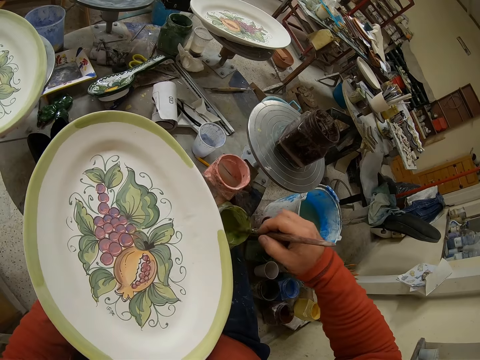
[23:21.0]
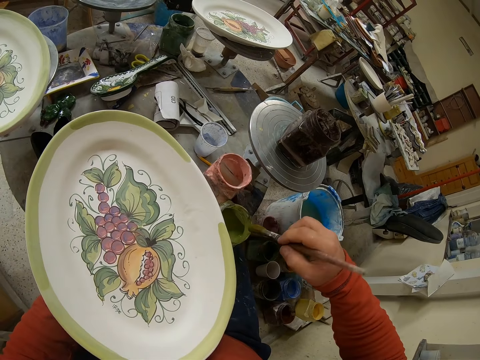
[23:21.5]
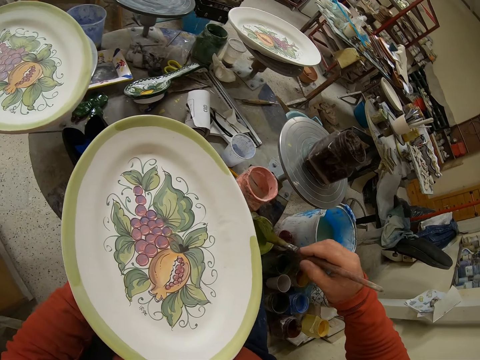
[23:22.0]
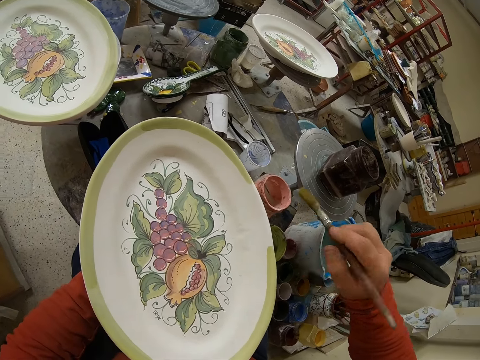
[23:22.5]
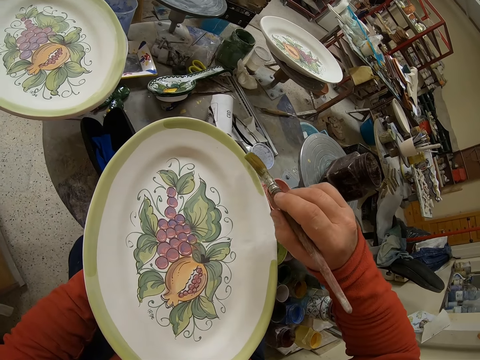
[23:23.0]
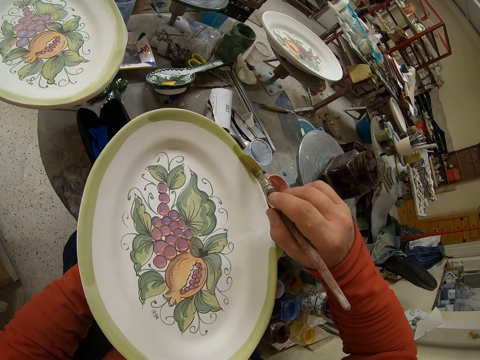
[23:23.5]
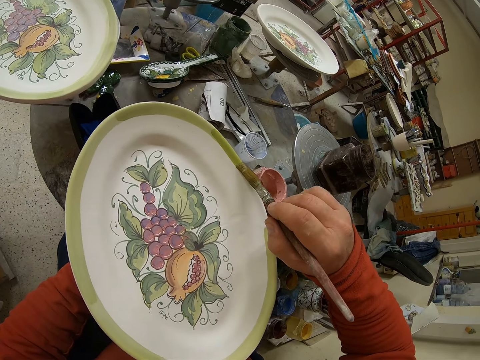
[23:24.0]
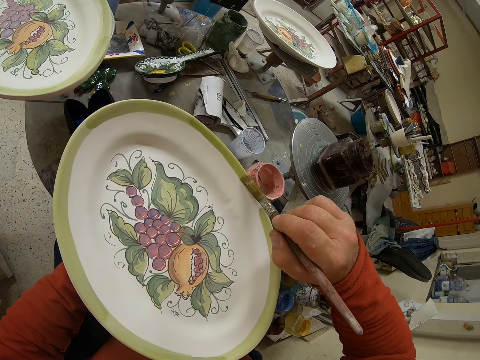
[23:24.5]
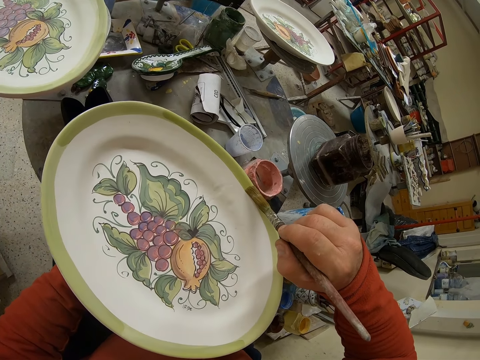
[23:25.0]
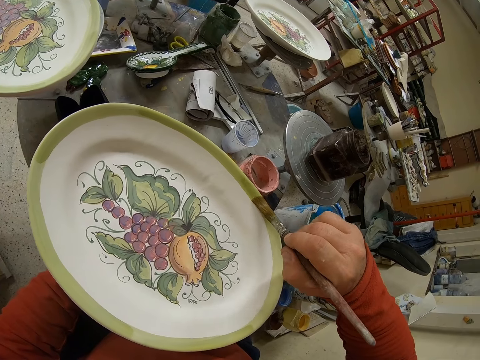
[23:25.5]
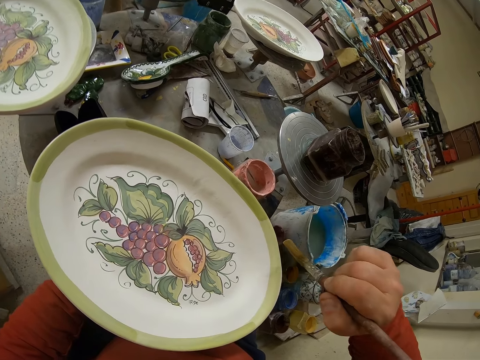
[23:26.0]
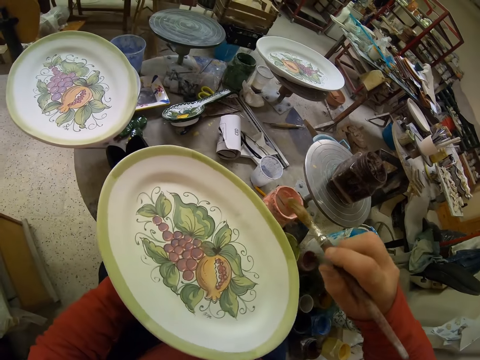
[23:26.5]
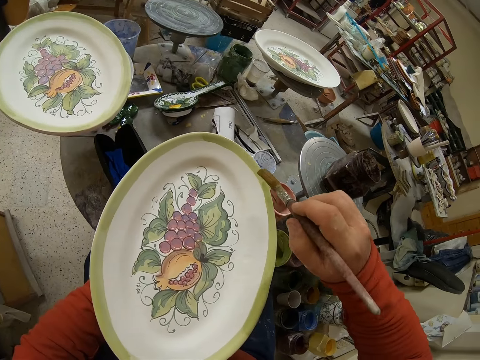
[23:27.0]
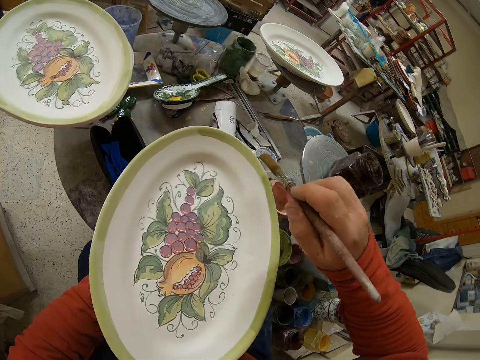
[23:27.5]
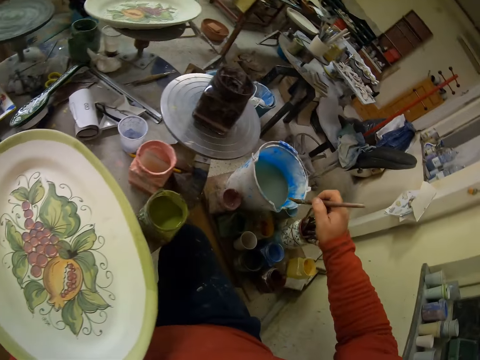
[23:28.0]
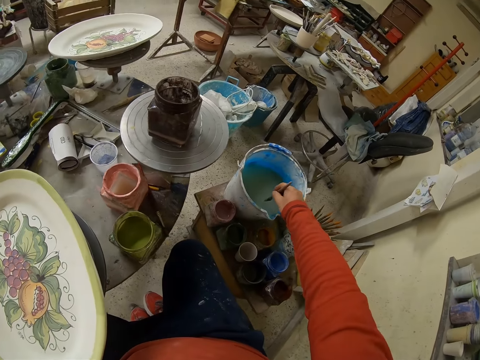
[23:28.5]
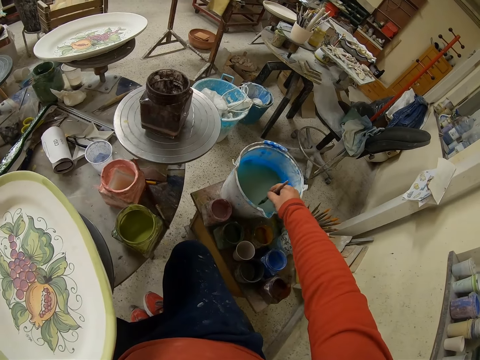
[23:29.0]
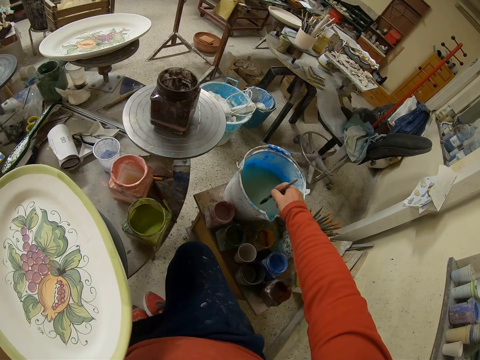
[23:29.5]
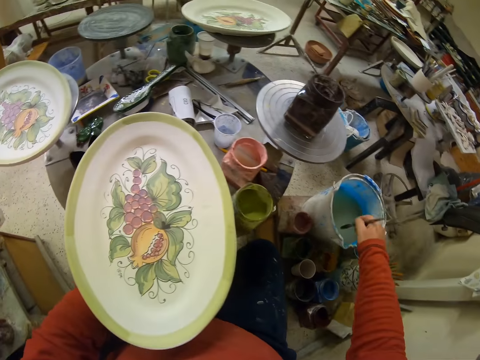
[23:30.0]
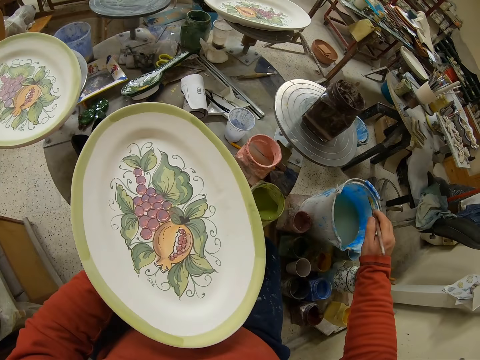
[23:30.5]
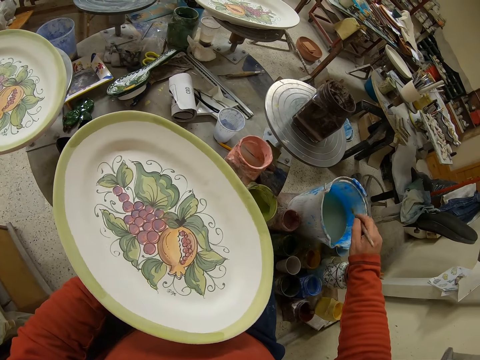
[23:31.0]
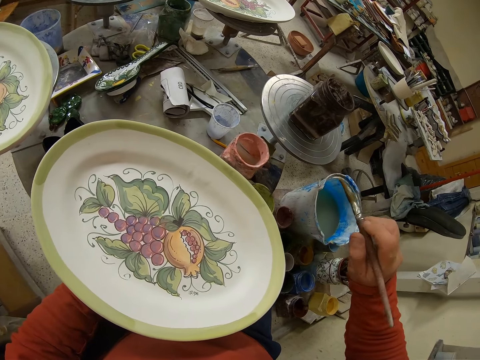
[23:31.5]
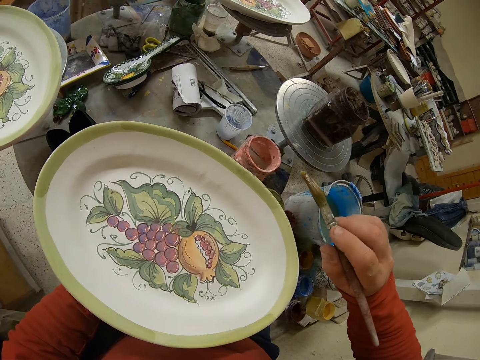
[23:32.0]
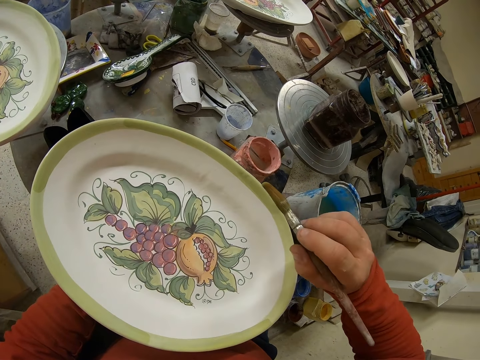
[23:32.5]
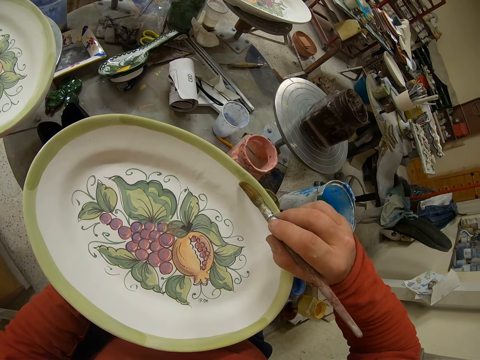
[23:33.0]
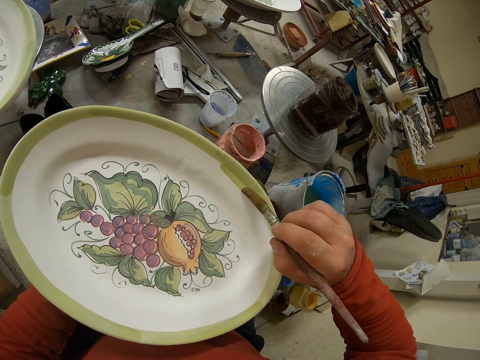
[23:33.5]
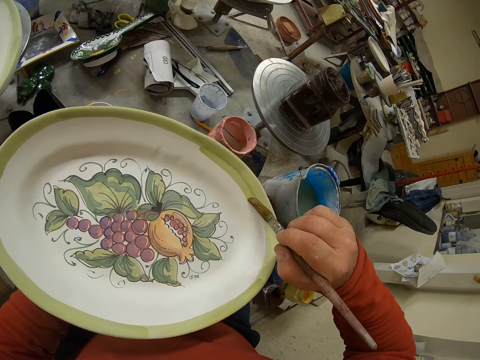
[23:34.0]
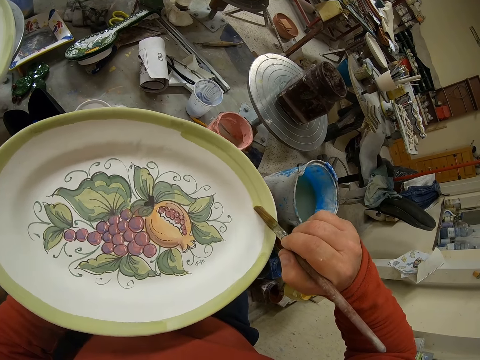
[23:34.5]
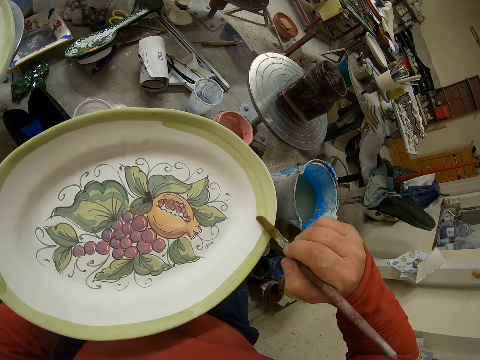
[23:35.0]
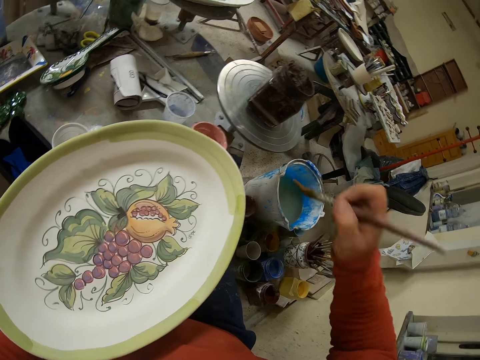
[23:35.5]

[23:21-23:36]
The camera wearer dips the brush in the paint. They paint a tray. They dip the brush in the water. They brush the tray.

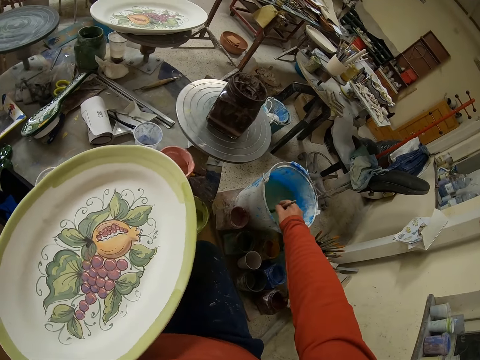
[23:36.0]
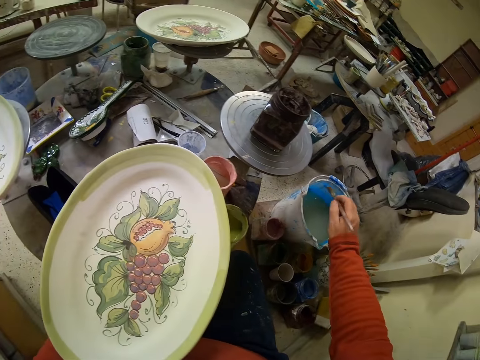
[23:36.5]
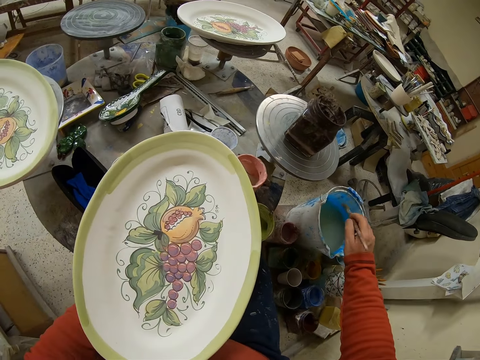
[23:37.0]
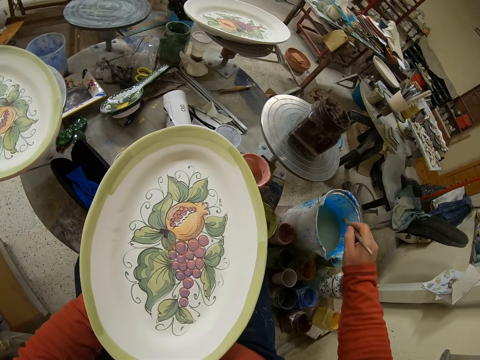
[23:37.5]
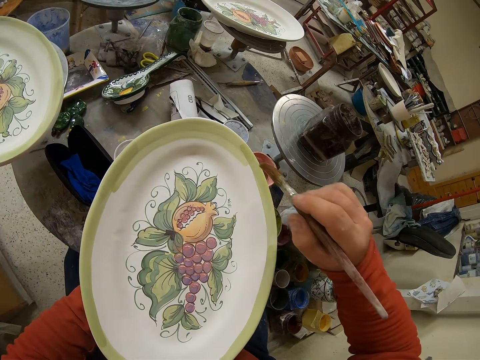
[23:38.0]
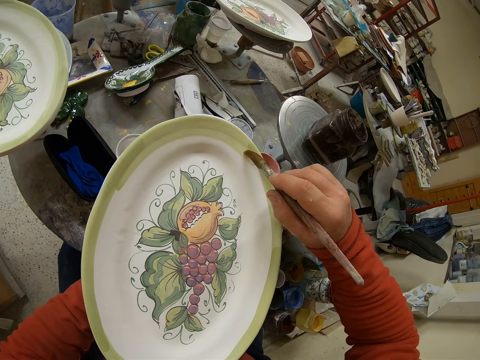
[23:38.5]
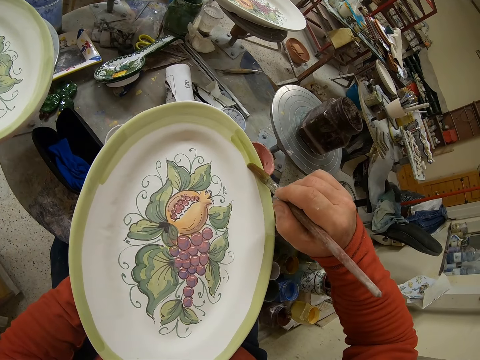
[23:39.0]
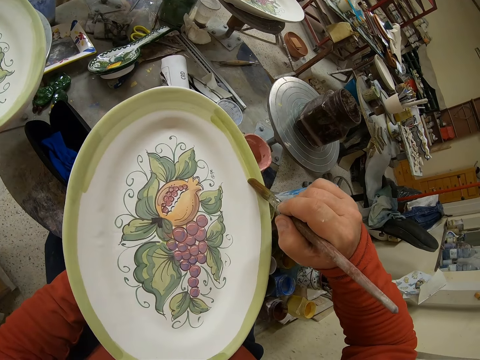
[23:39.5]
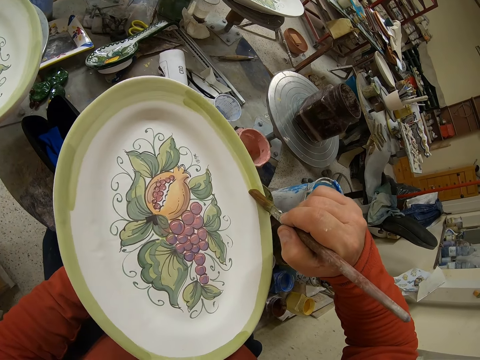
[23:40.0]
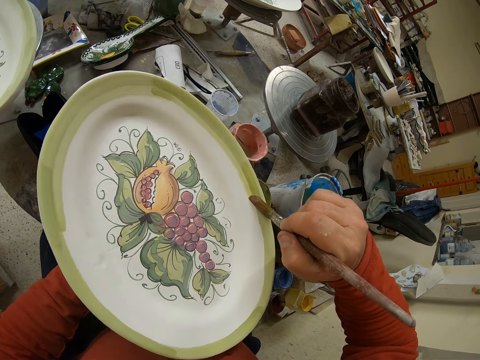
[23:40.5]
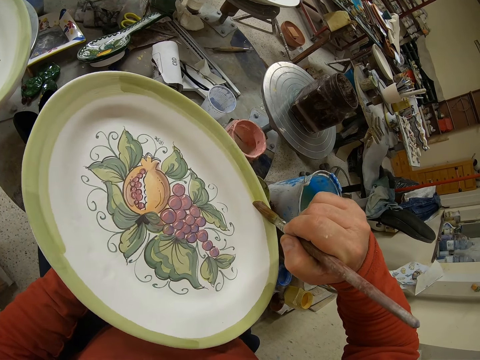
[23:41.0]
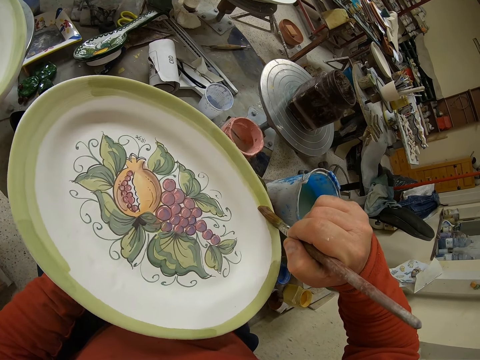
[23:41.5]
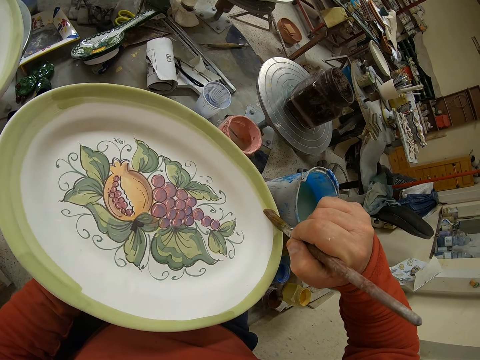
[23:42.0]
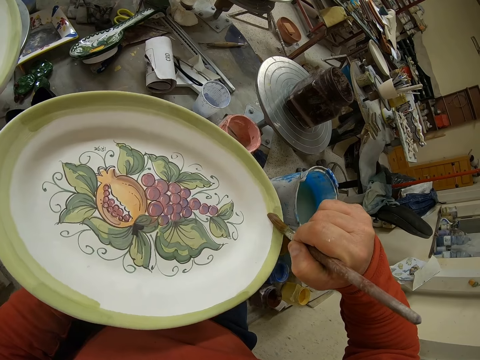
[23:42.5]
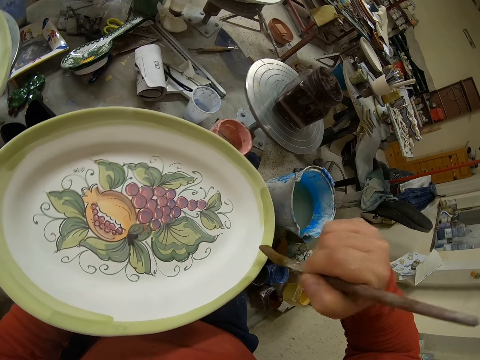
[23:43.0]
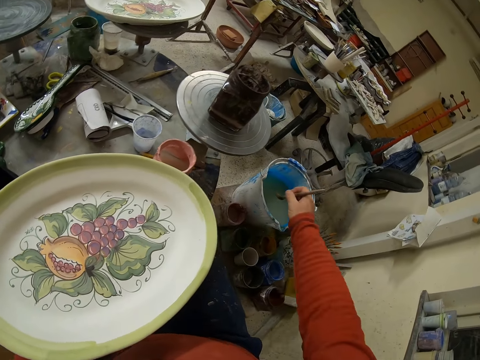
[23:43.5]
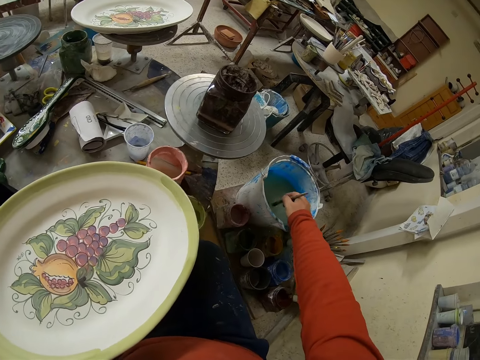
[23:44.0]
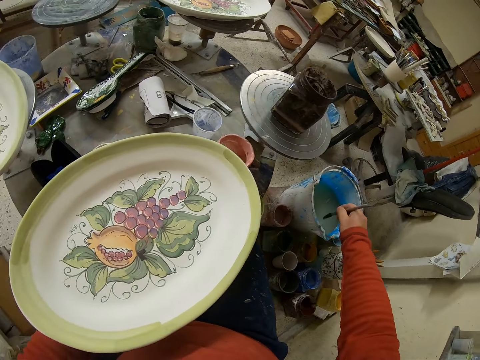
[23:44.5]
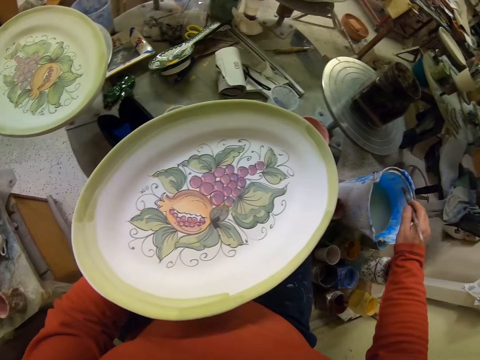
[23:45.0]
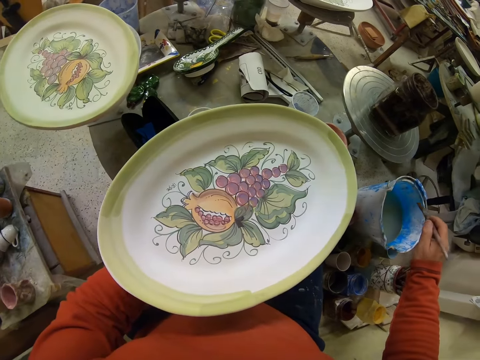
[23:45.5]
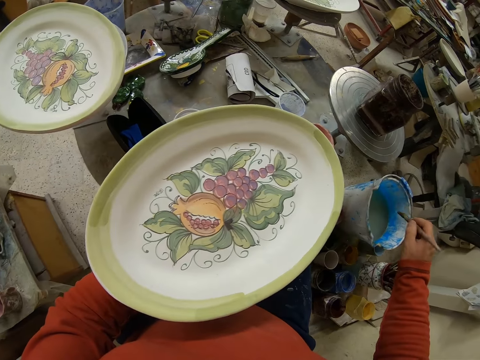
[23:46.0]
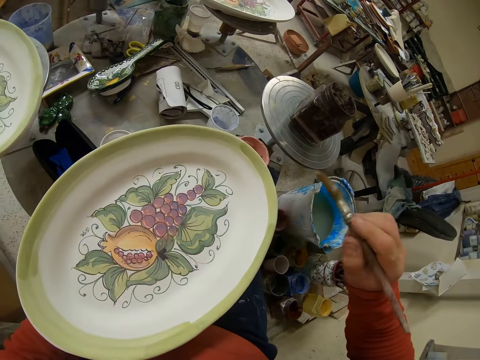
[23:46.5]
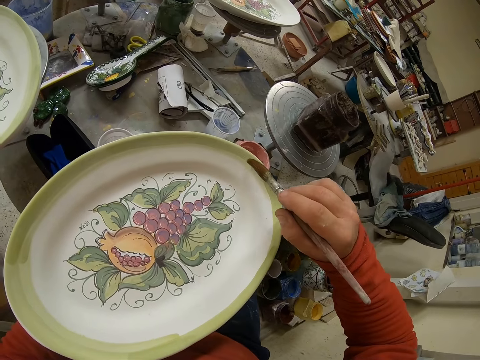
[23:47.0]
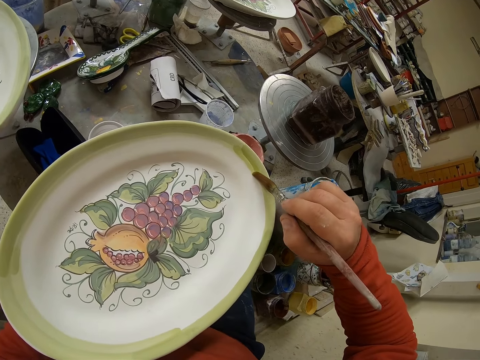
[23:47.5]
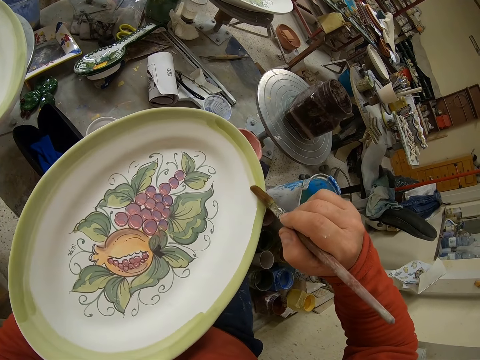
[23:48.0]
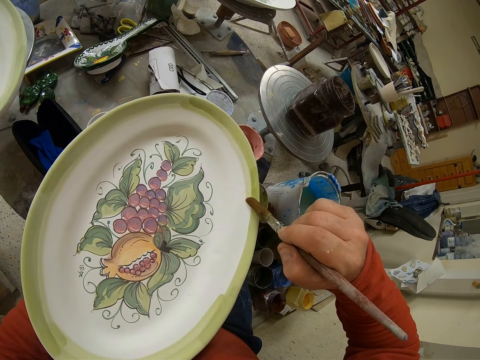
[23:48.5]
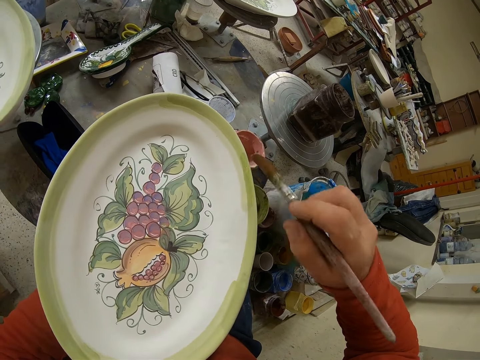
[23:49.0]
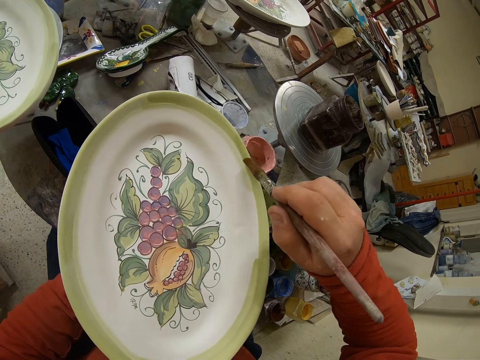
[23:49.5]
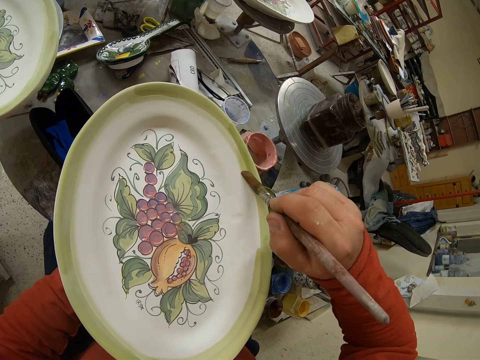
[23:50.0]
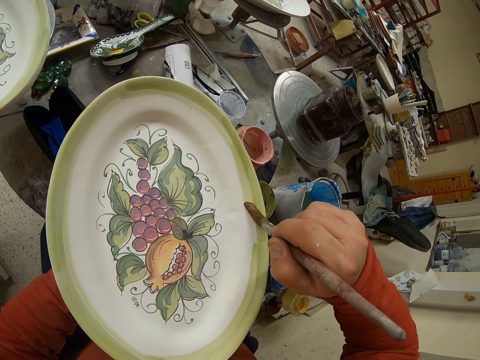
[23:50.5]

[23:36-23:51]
The camera wearer dips the brush in the water. They brush the tray. They dip the brush in the water. They brush the tray.
